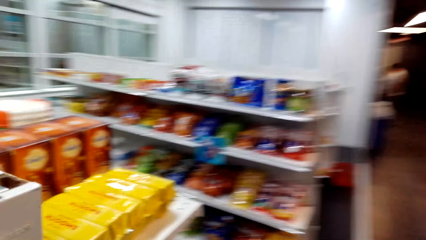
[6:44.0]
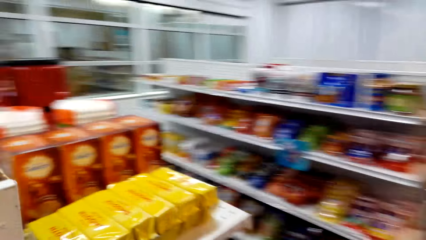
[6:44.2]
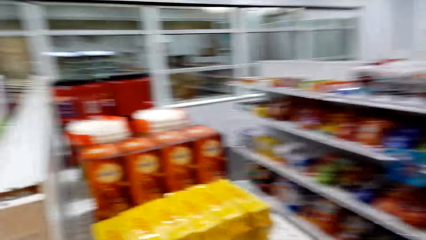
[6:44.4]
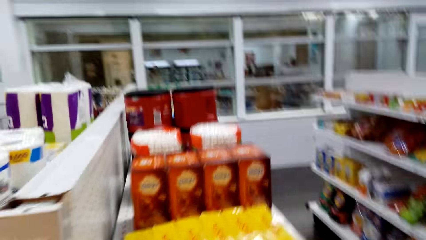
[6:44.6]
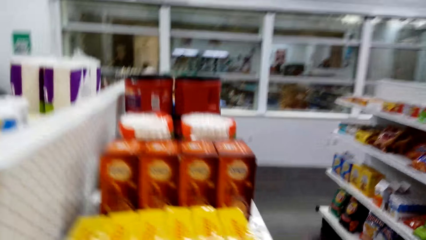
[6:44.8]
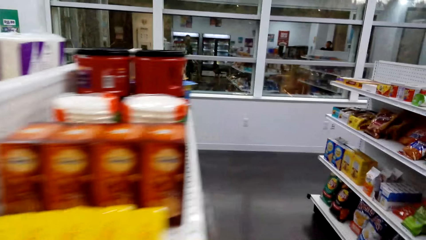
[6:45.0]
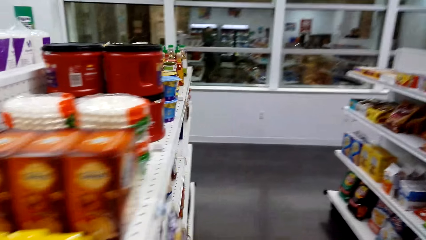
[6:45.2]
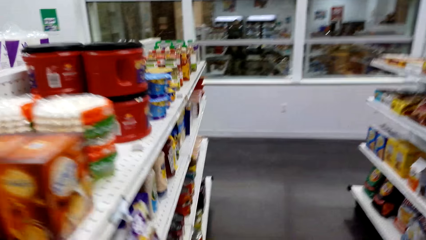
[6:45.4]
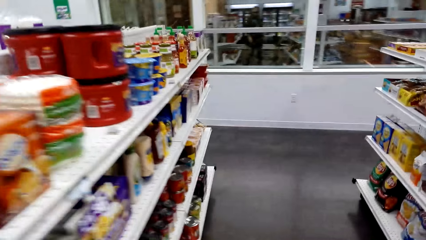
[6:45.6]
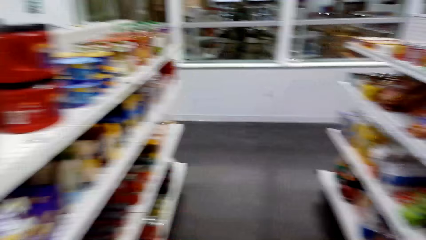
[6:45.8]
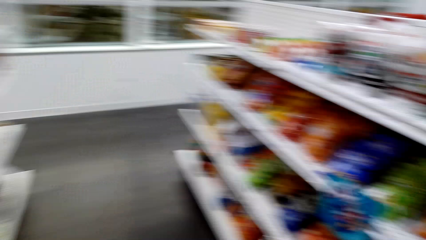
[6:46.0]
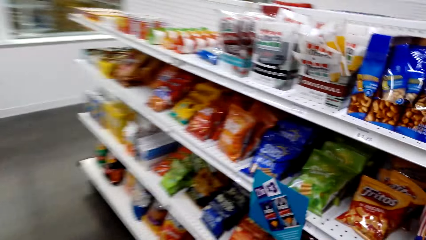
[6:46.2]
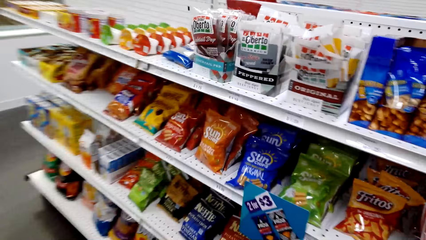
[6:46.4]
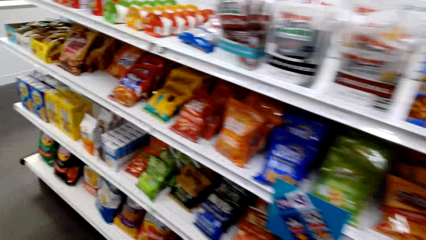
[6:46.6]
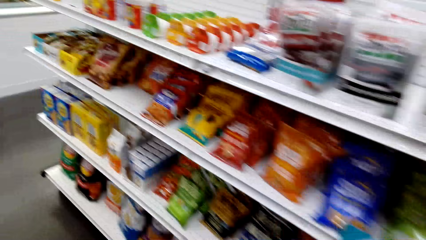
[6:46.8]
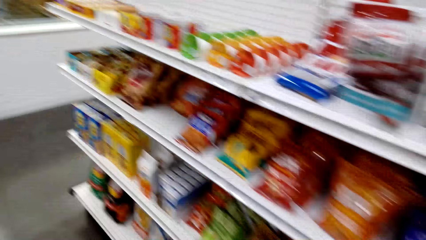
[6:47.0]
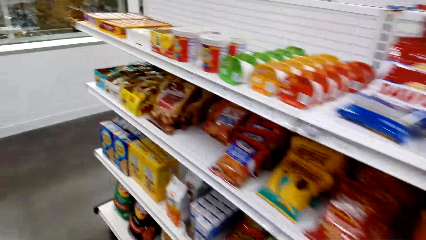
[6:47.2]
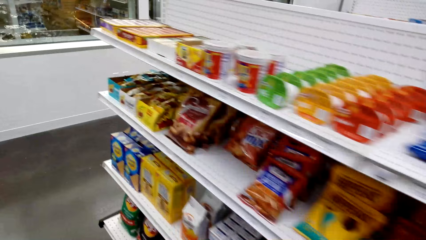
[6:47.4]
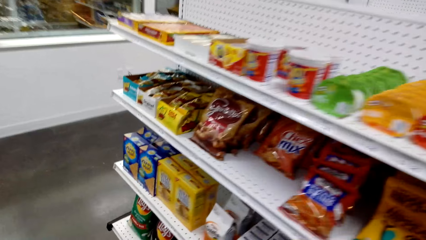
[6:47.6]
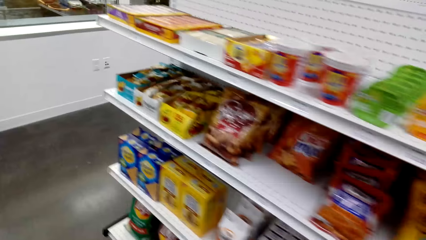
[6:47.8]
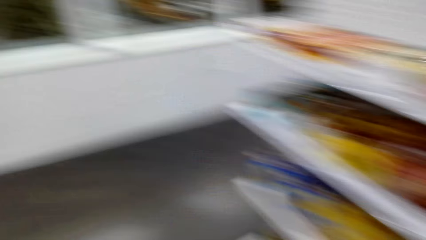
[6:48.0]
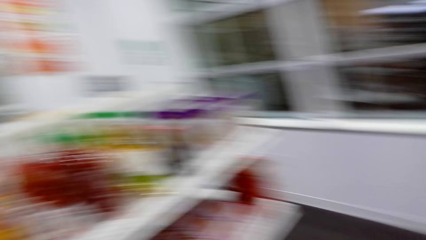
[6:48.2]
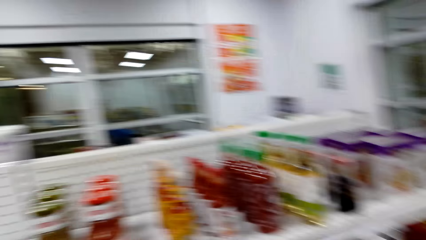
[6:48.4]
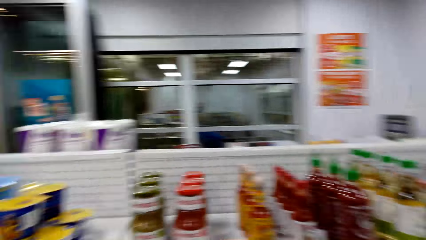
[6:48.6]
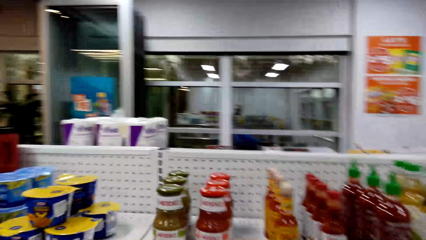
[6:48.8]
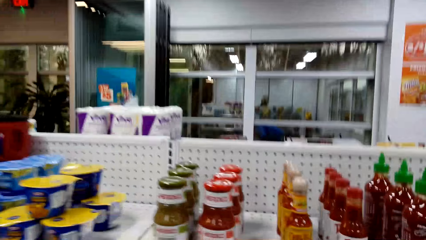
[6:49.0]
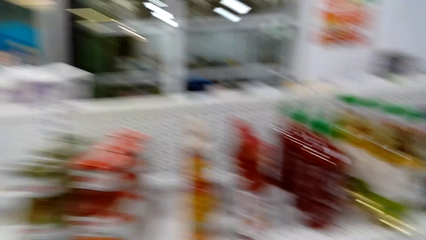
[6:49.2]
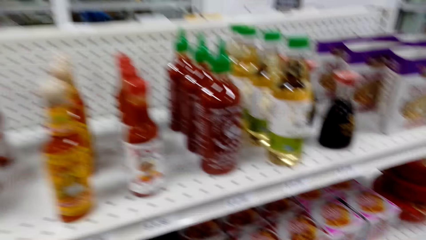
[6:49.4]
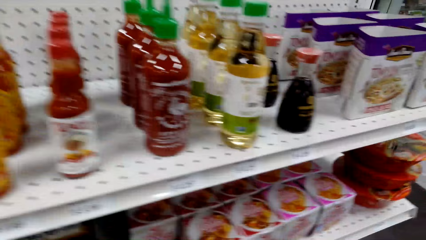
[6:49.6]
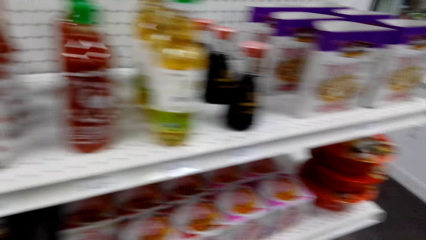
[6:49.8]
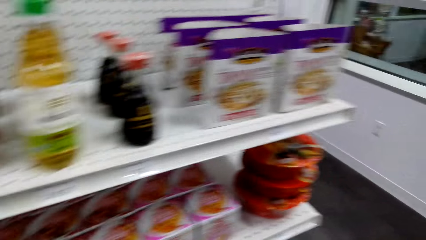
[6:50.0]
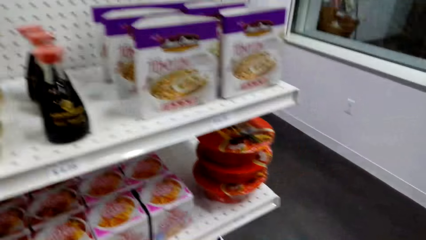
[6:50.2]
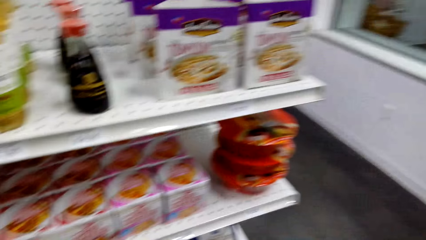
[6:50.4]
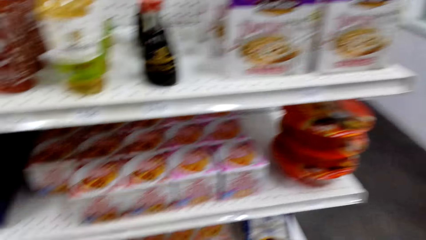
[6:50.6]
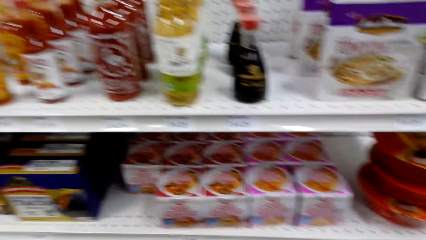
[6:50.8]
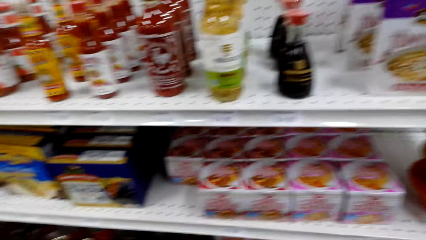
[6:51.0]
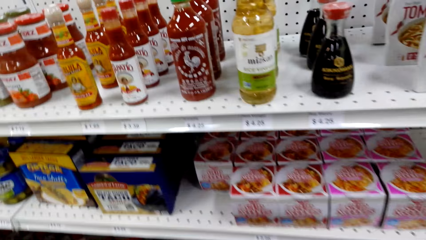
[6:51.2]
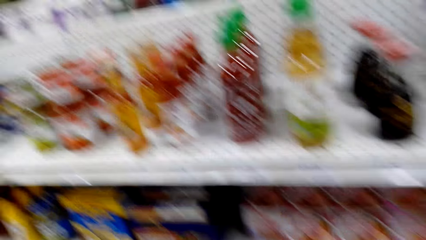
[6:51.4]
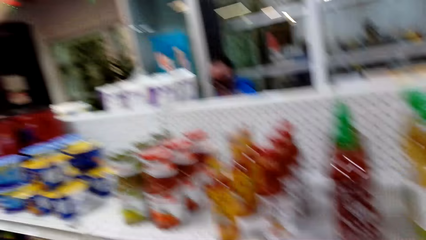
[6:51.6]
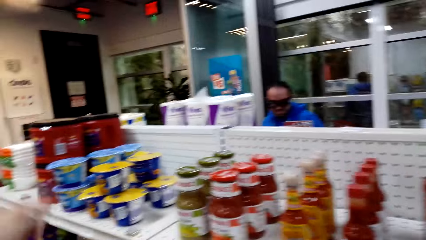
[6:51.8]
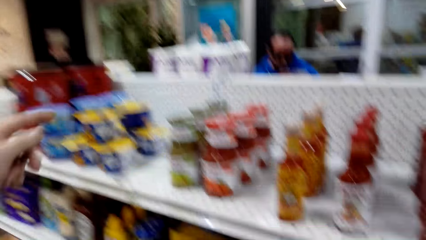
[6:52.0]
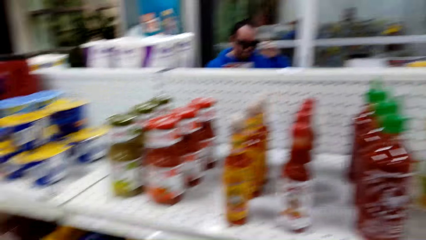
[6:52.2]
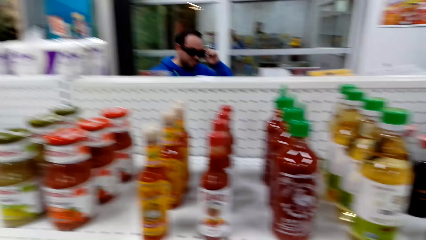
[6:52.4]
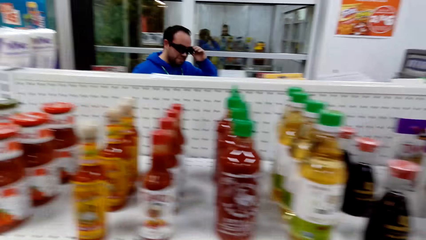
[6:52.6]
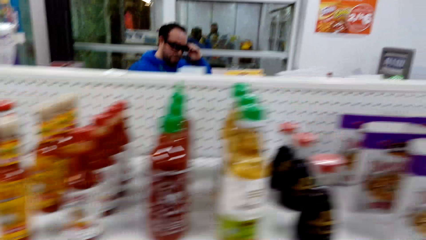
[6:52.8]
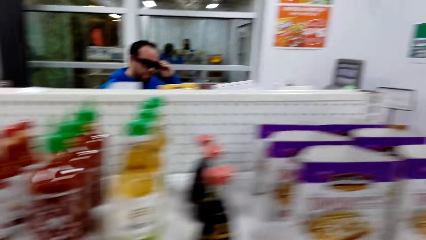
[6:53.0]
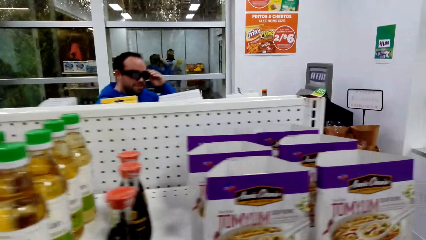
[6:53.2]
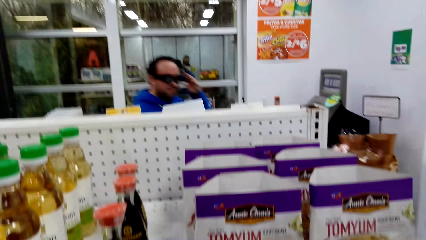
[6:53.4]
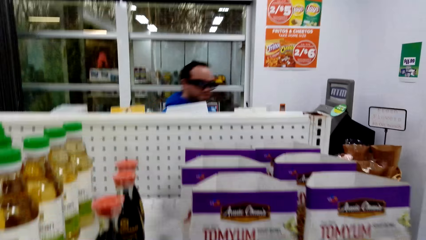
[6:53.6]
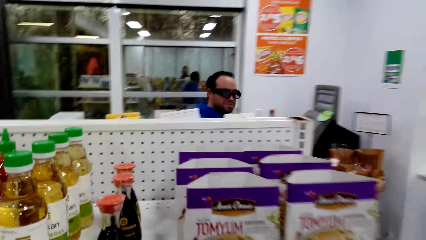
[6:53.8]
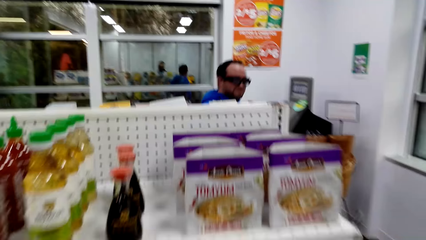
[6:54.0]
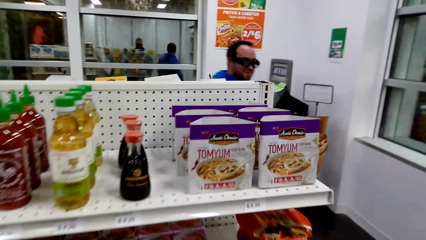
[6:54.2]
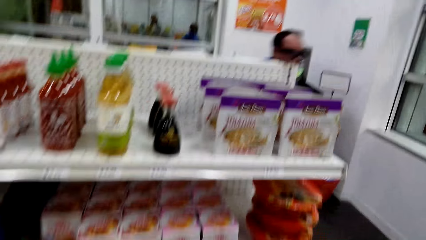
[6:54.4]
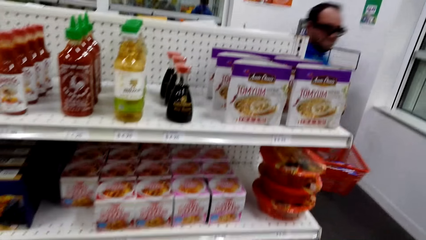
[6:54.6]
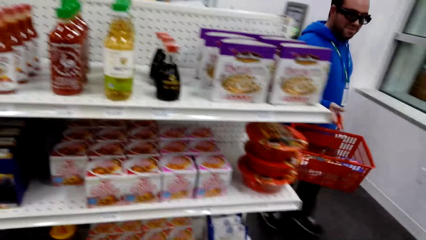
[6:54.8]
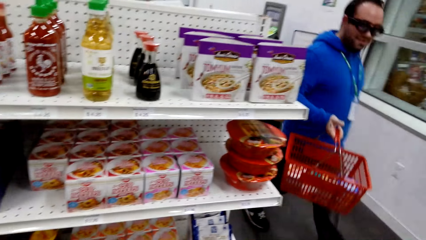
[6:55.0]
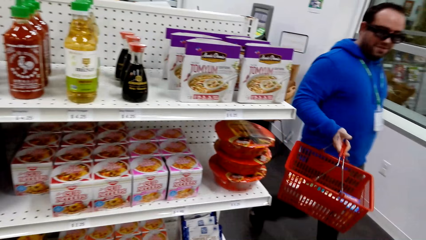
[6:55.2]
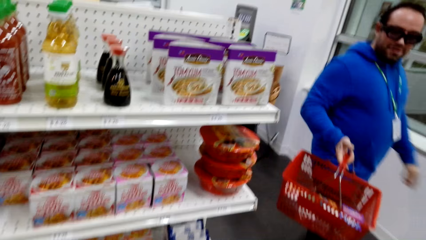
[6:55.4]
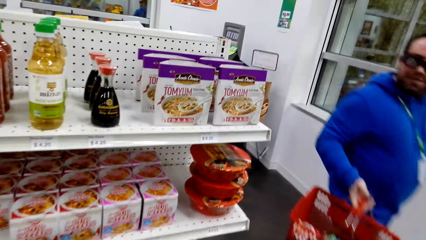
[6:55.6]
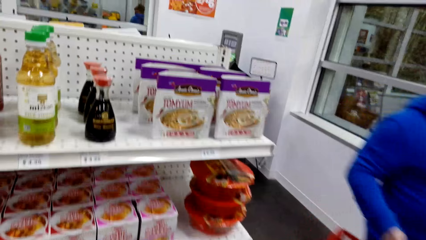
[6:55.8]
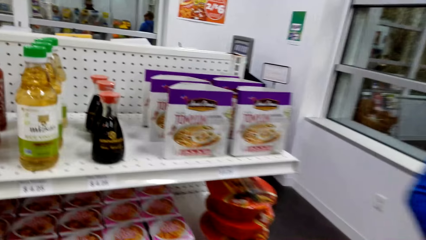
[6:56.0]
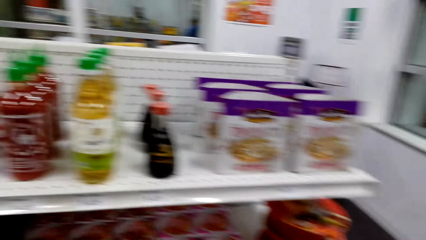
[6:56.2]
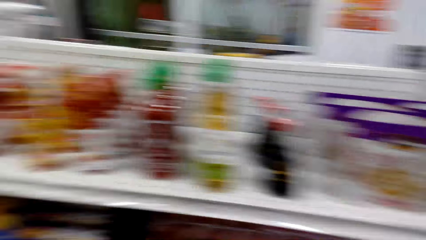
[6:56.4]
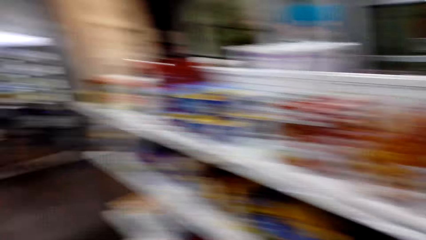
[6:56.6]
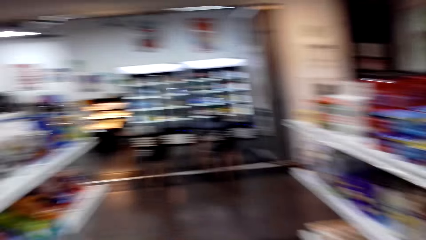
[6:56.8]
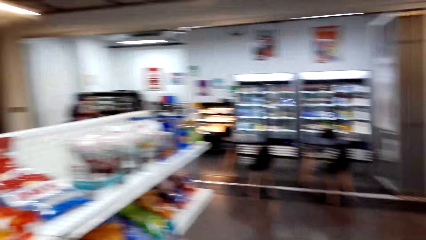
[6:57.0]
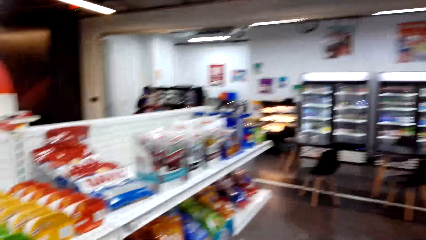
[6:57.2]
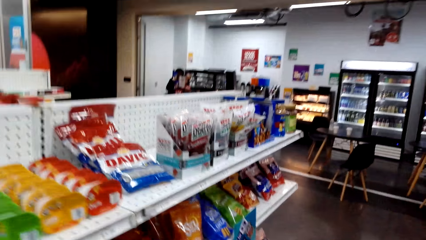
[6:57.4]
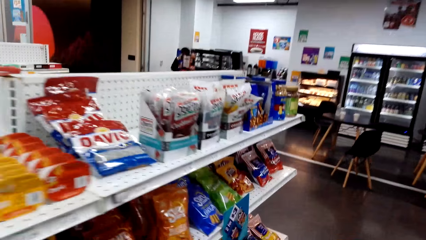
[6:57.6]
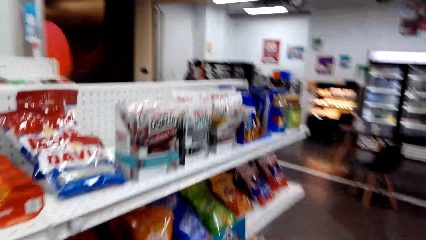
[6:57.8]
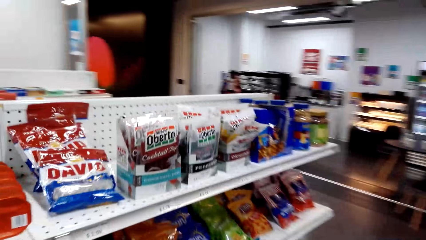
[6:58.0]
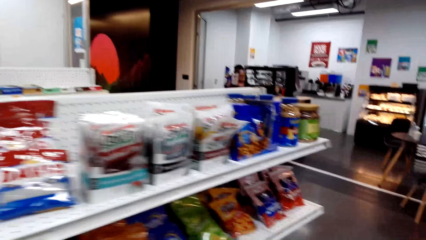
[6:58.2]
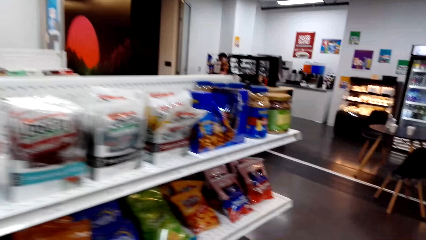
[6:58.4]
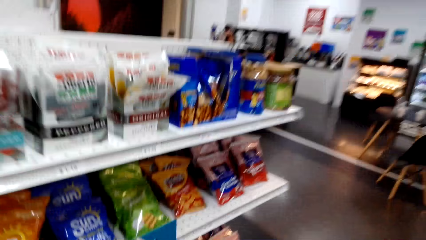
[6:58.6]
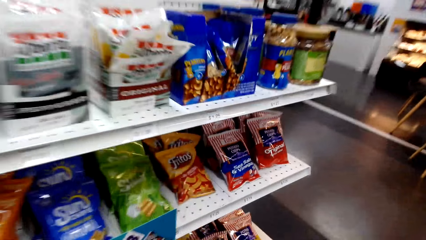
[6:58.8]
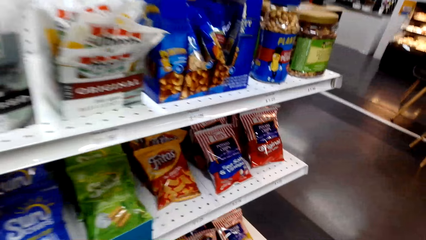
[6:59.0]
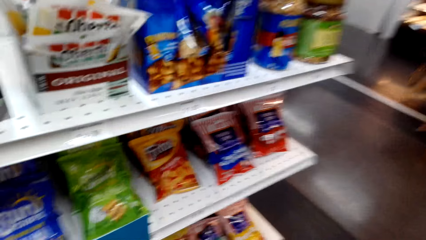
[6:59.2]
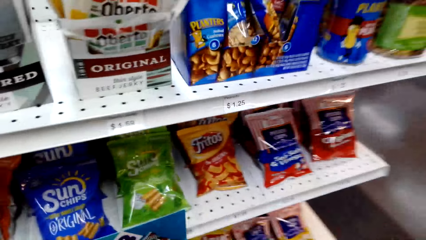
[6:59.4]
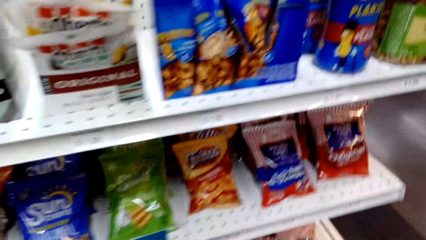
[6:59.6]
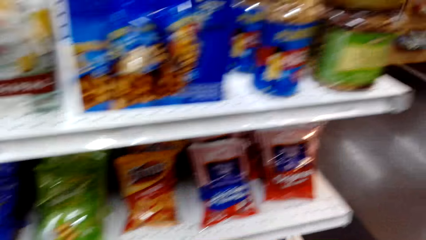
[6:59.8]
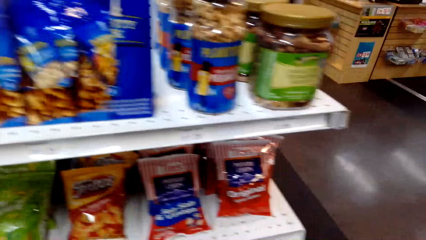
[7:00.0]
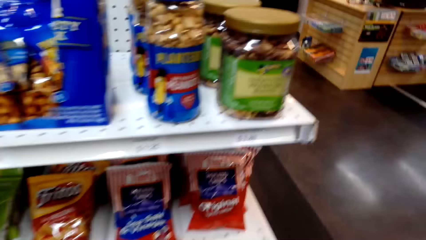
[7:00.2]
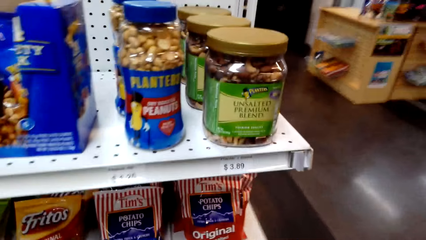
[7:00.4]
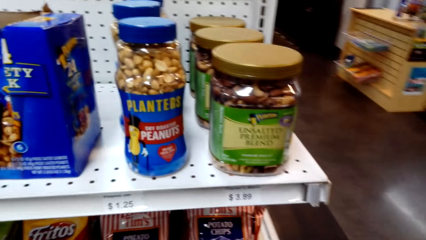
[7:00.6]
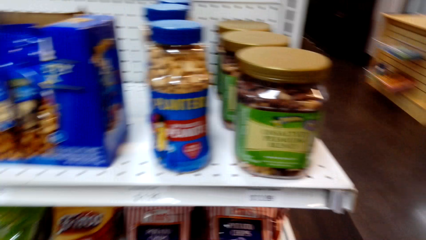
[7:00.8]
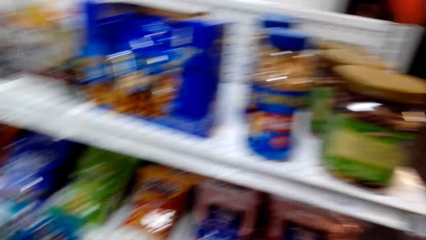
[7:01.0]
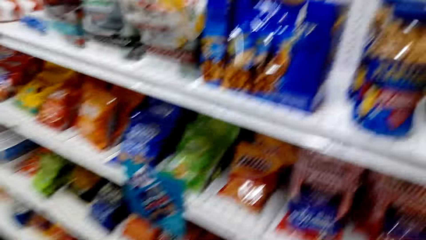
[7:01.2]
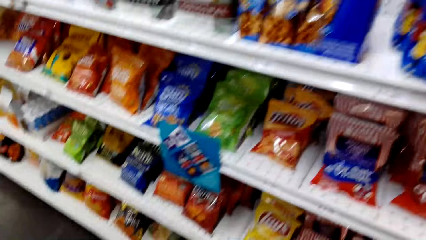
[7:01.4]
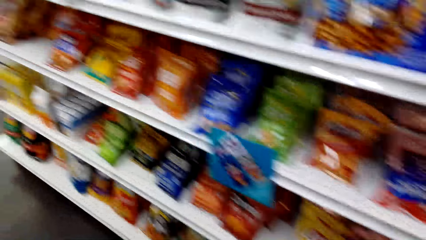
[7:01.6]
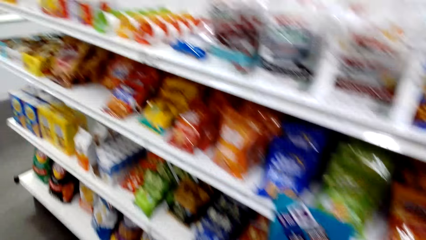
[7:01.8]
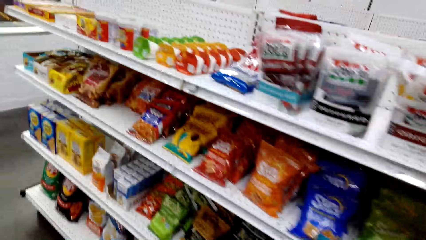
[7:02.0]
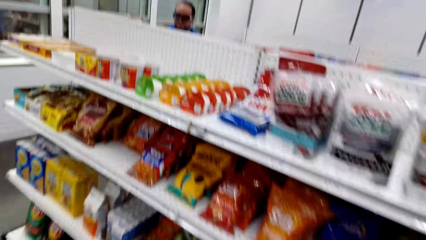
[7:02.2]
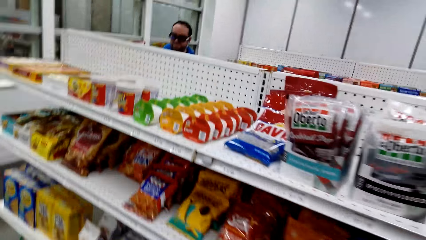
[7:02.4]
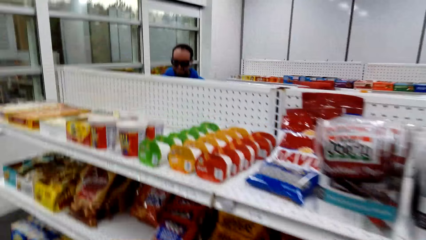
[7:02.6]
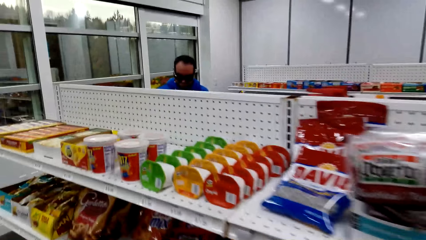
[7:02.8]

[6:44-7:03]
The camera wearer looks at the shelves. A man touches goggles. The camera wearer moves around.
